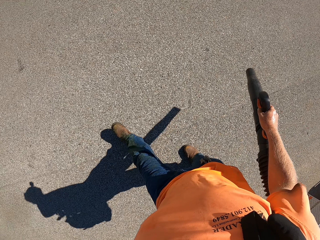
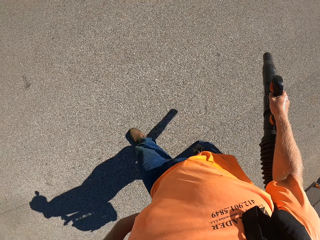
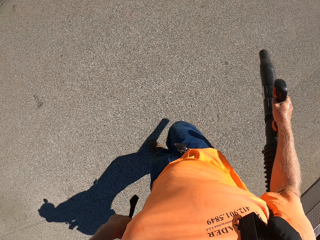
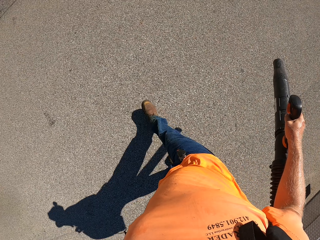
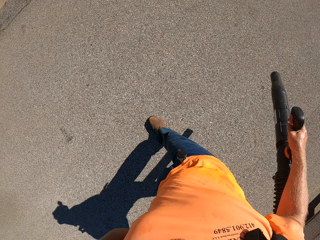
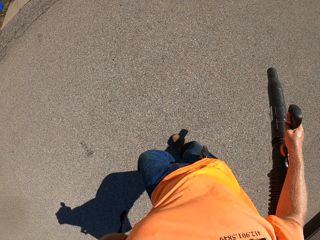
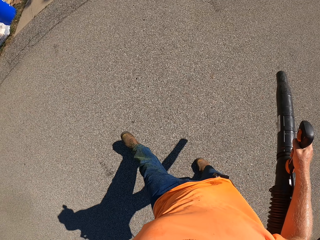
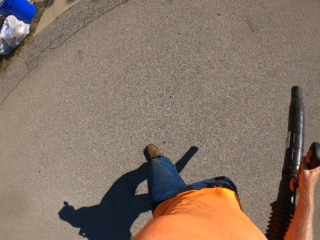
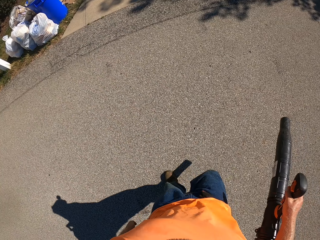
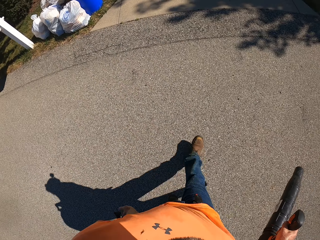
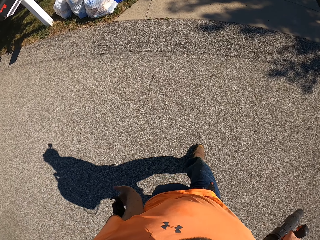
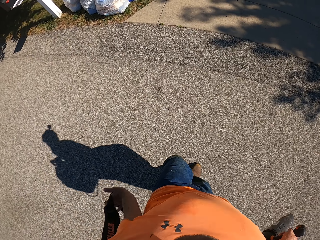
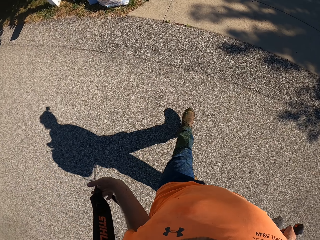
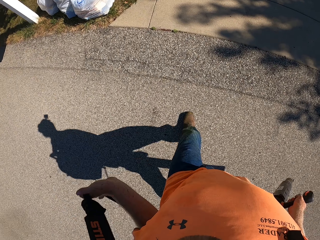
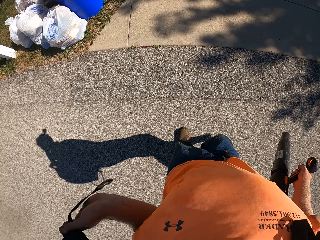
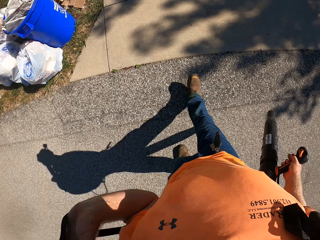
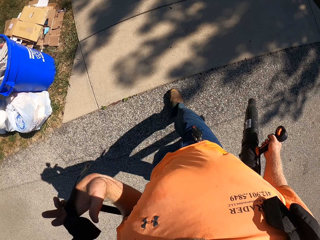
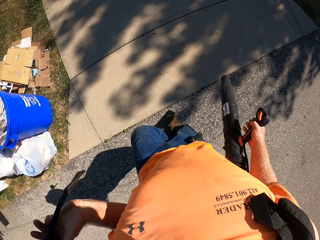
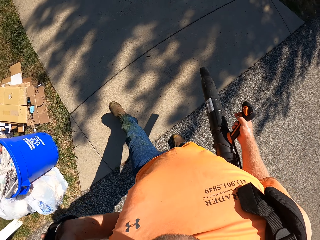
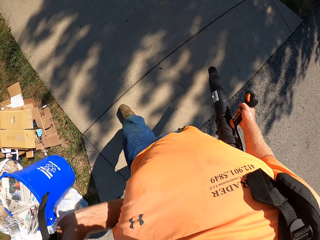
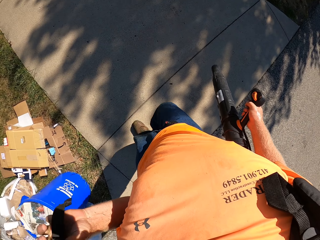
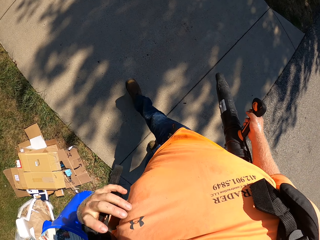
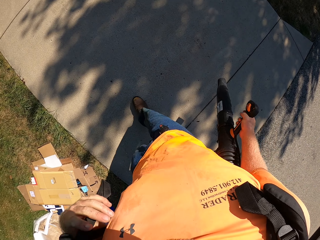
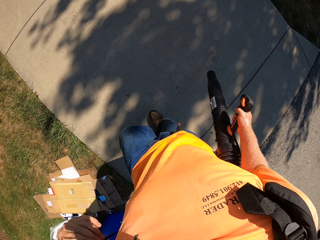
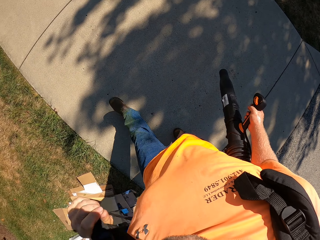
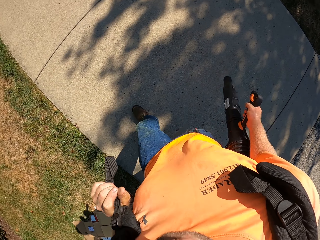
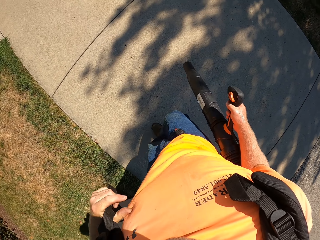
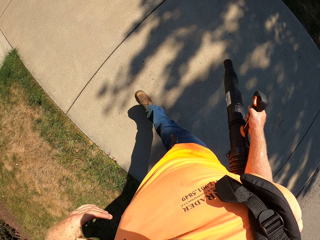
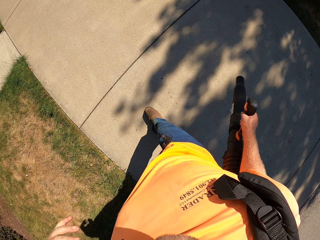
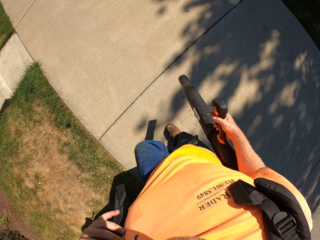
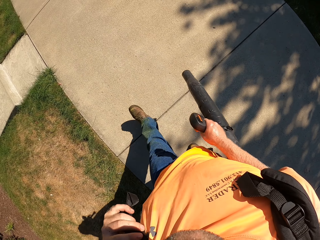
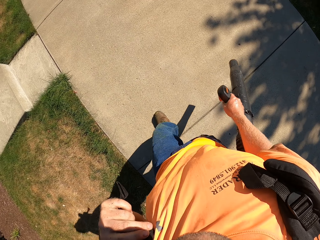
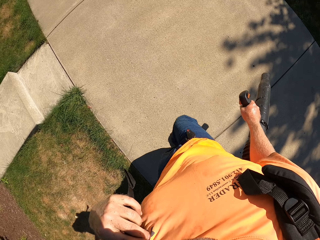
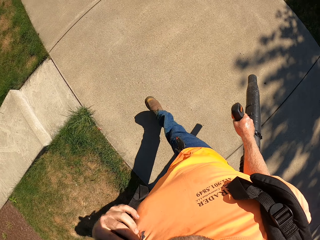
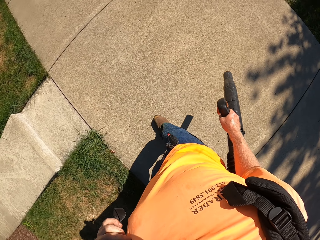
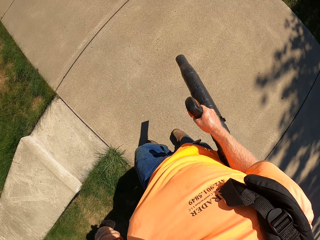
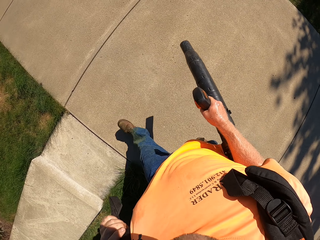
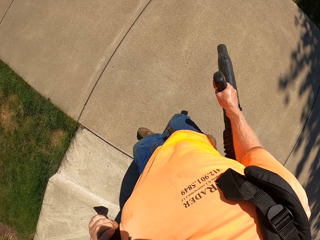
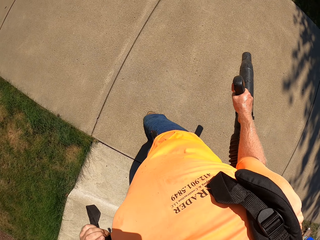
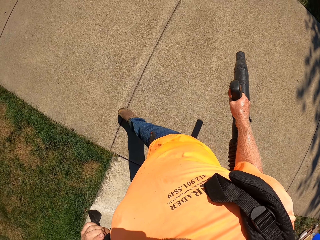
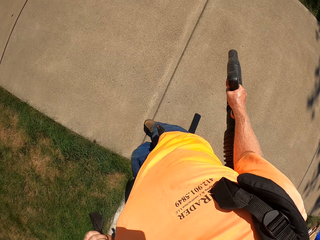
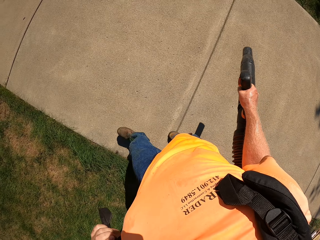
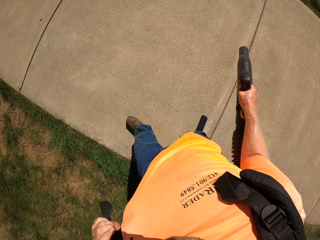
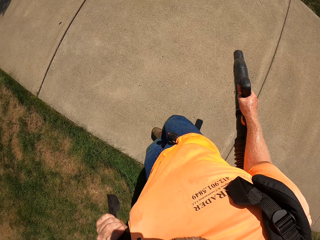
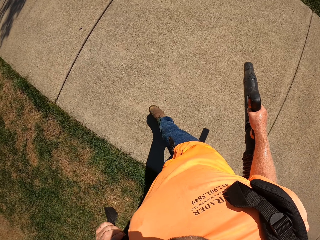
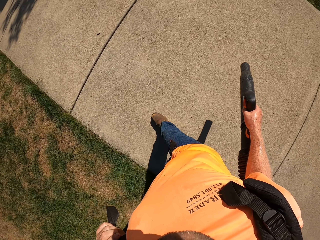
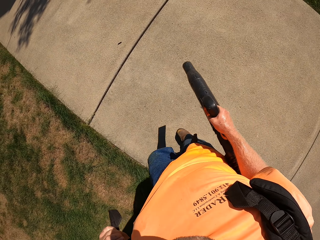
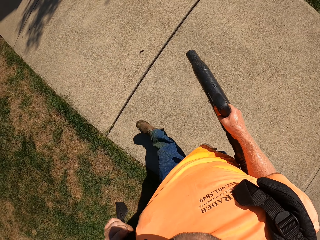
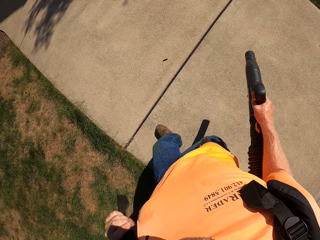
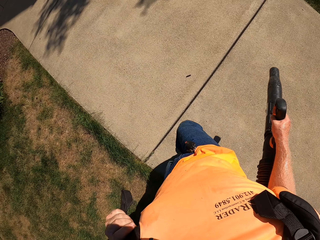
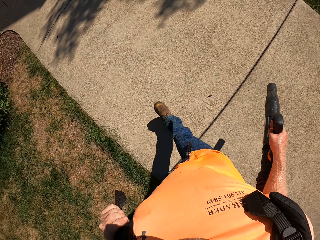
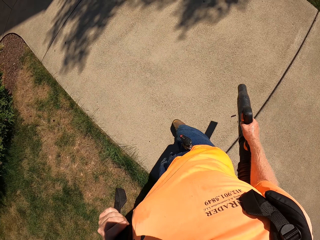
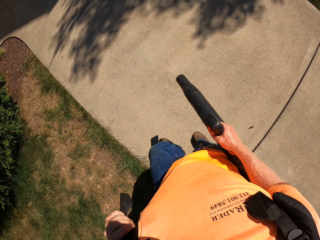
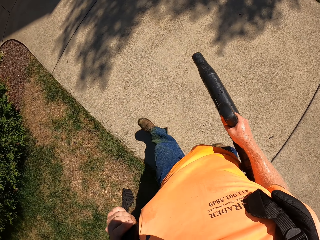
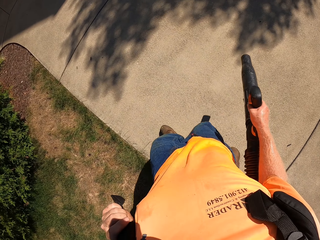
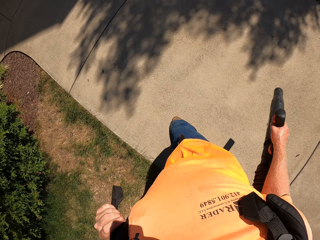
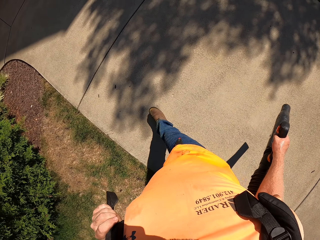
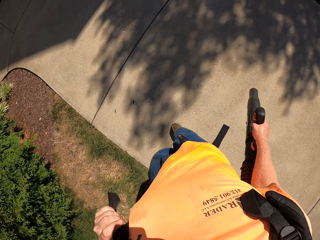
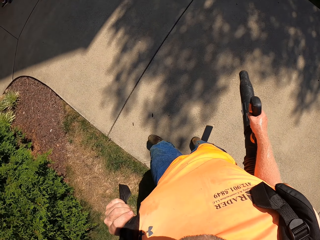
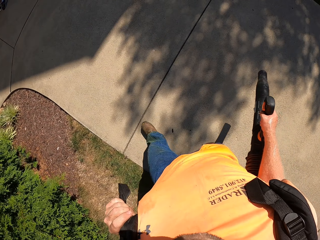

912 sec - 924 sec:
The camera wearer walks on the road with the sprayer on his back. He wears the sprayer on his back with his left hand. He walks on the pavement.

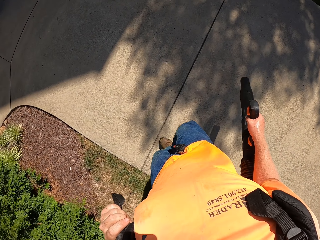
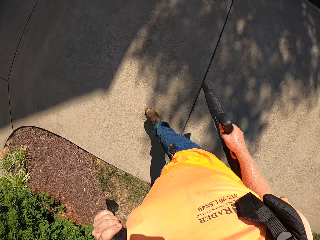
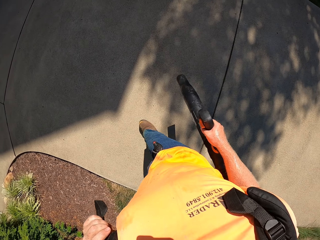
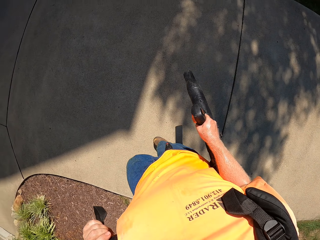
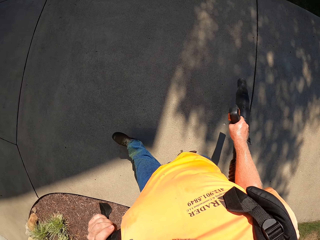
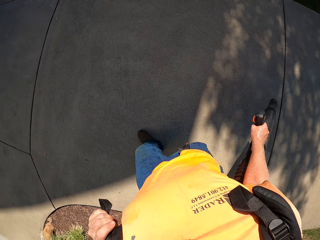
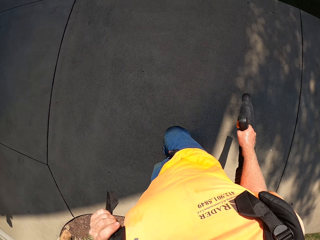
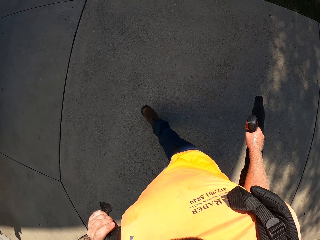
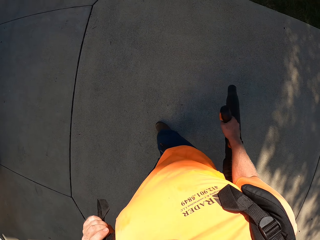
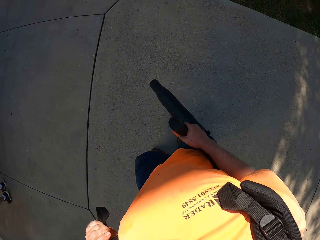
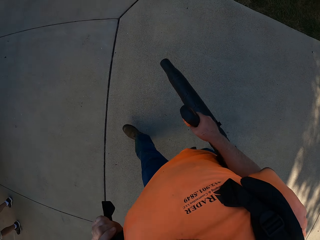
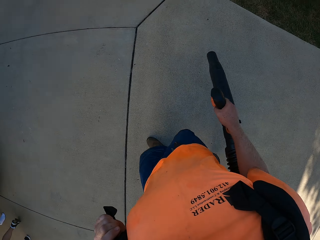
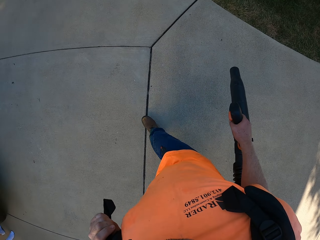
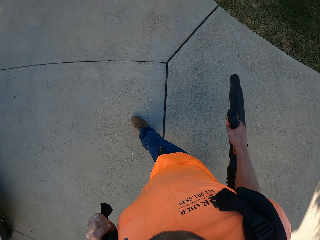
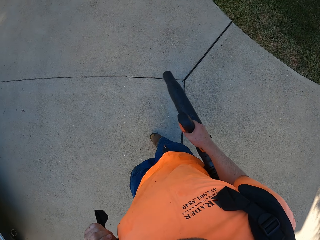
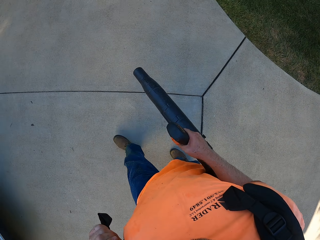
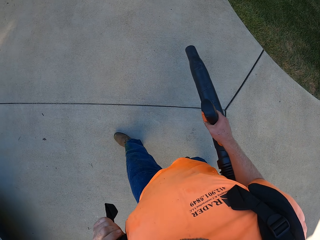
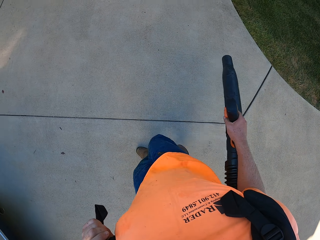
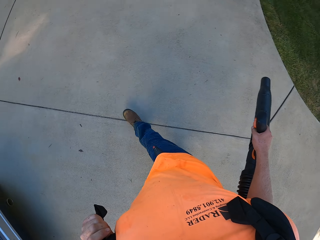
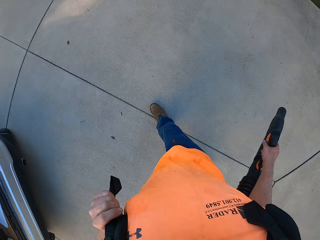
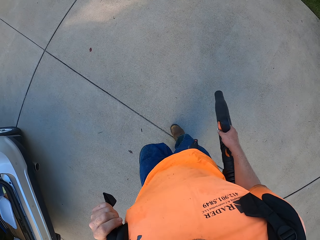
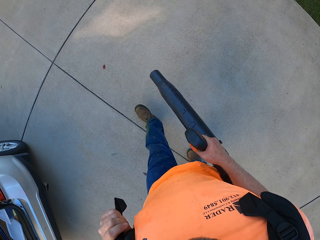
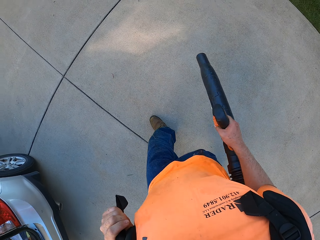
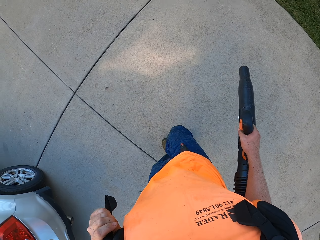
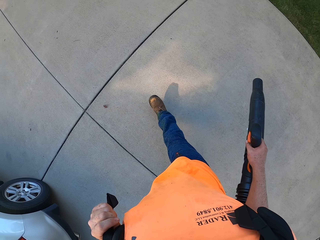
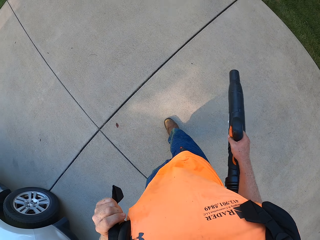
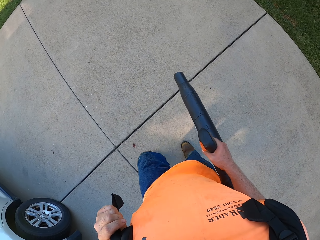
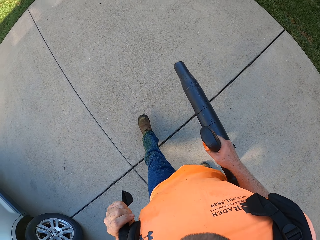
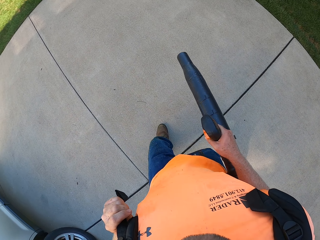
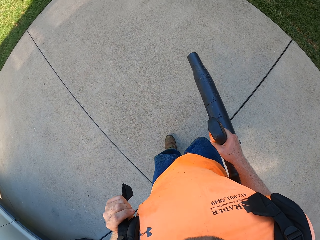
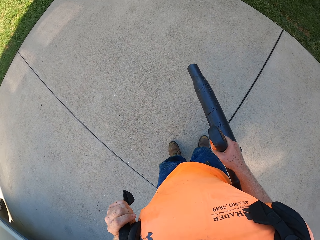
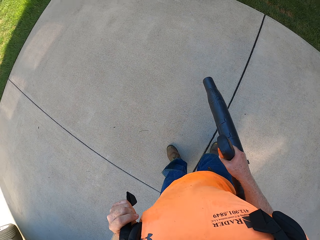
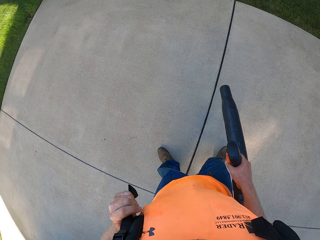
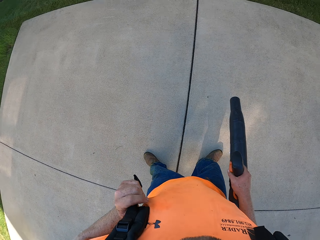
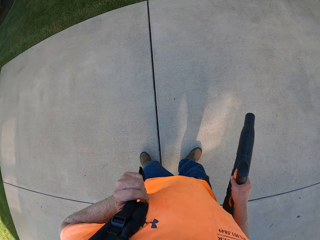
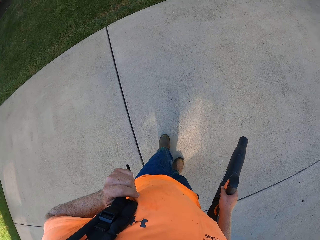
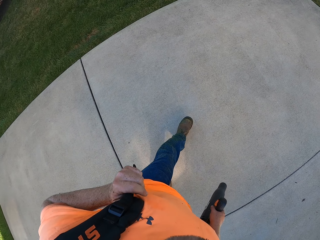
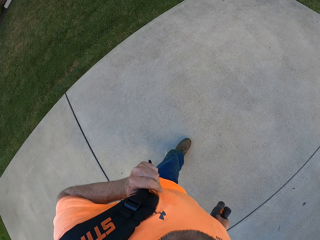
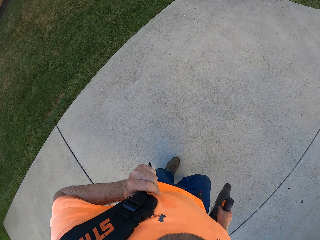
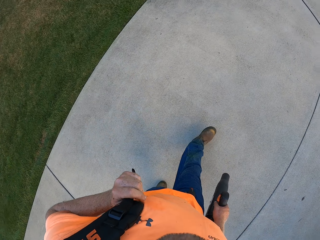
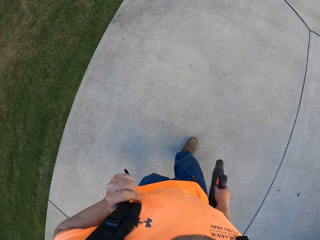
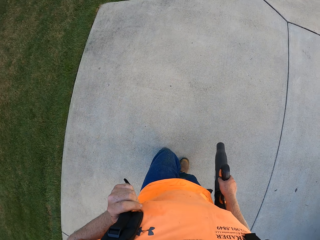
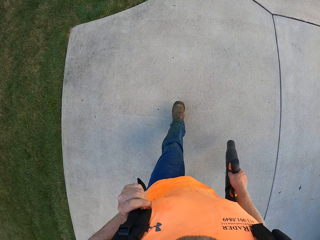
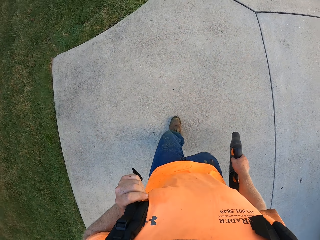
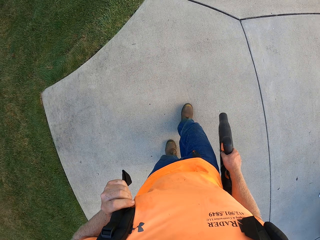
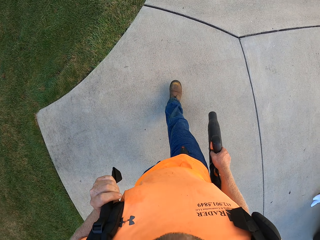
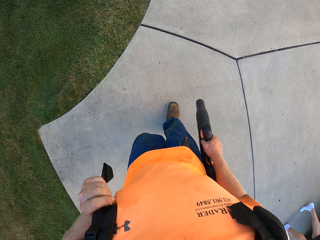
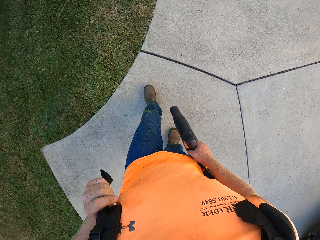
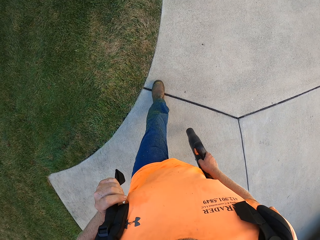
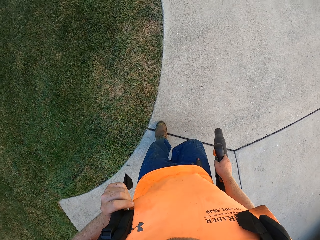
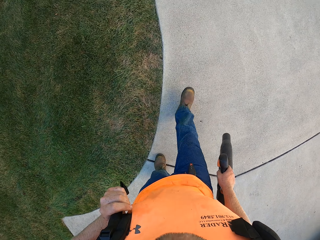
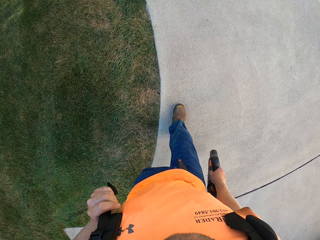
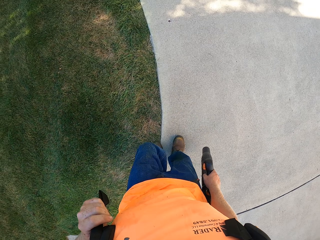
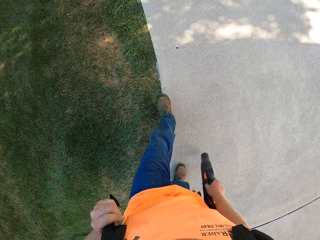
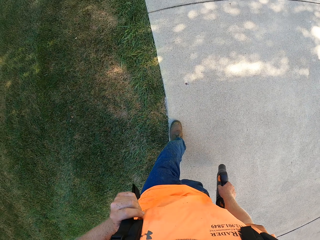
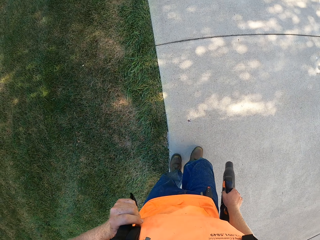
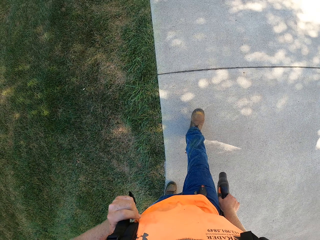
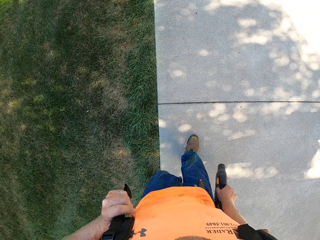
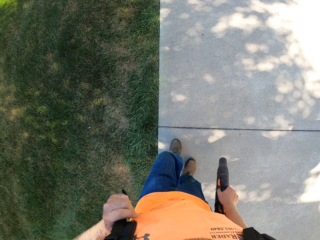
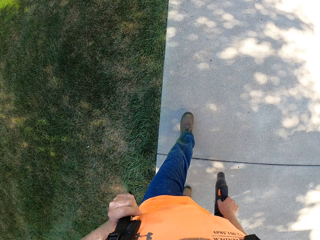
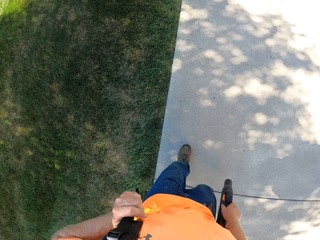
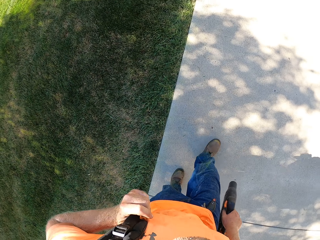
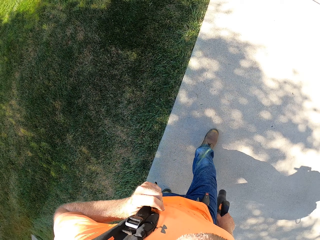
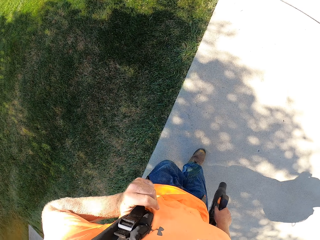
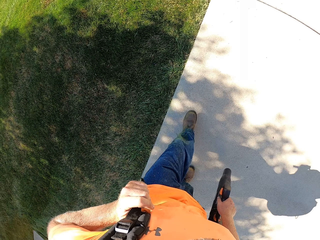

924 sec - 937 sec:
The camera wearer turns around on the road. He walks on the road with the sprayer on his back.
